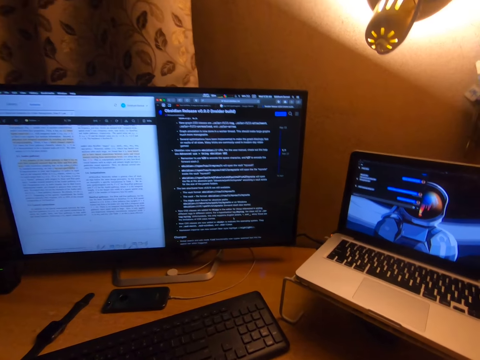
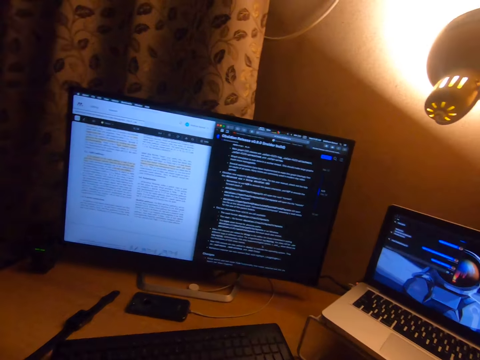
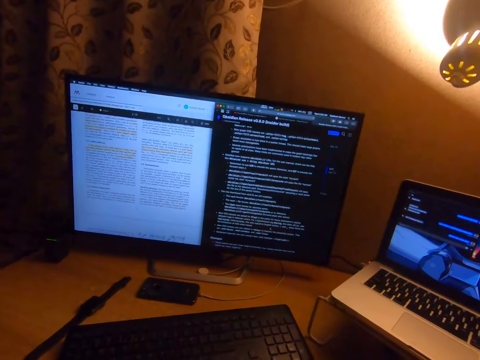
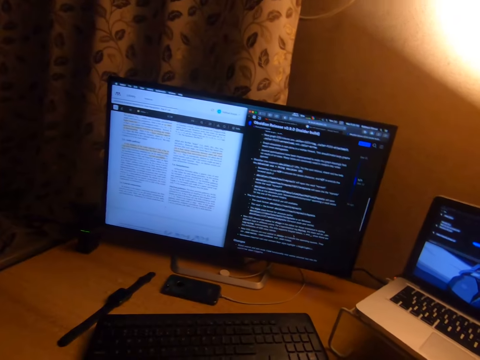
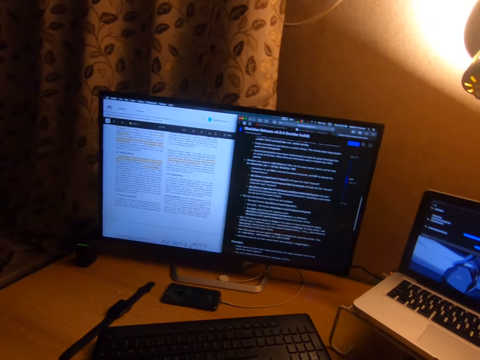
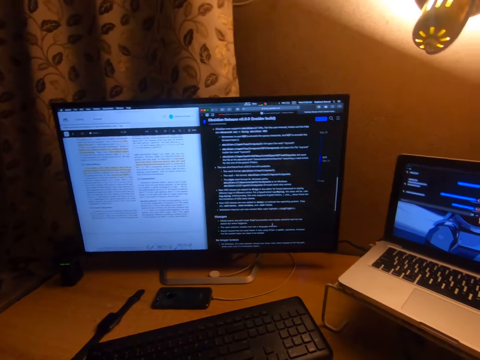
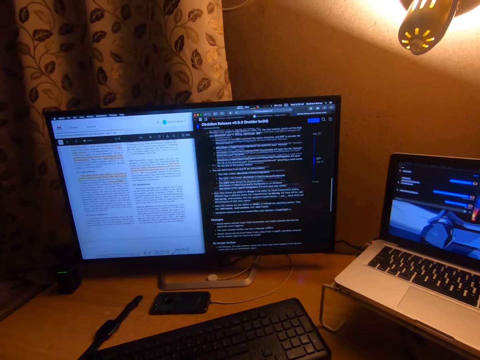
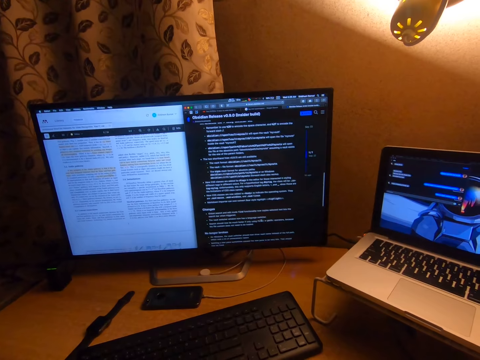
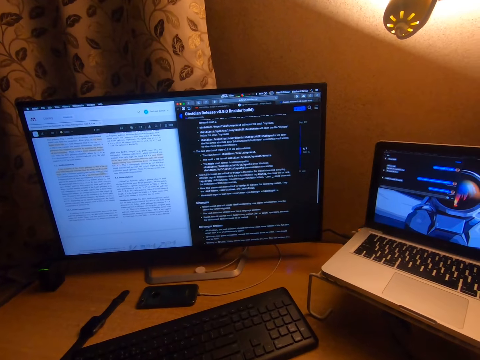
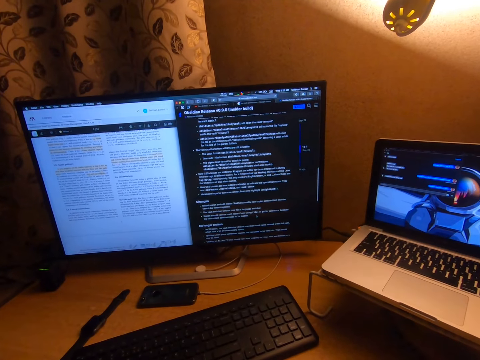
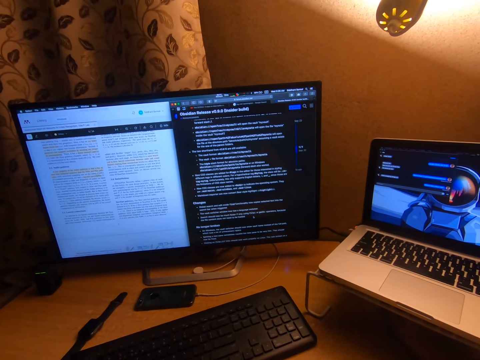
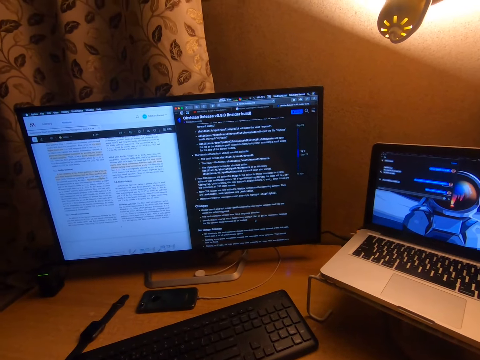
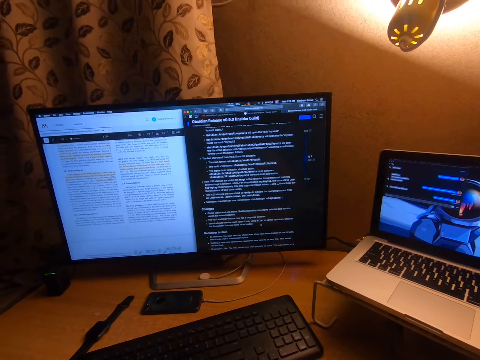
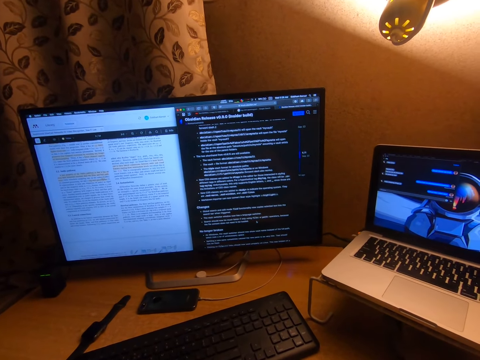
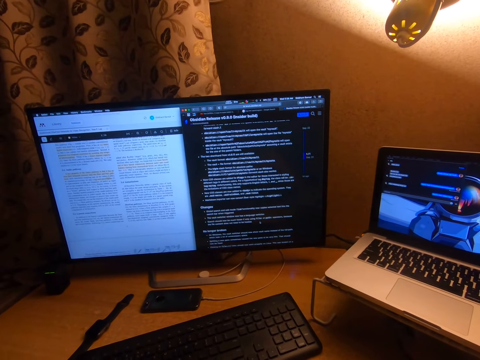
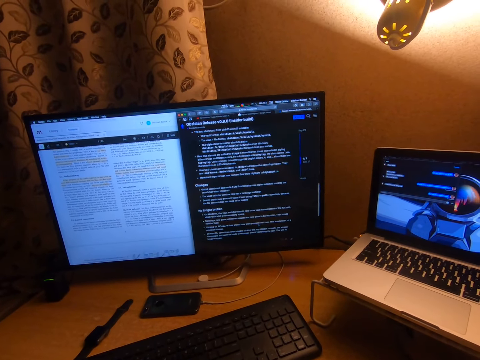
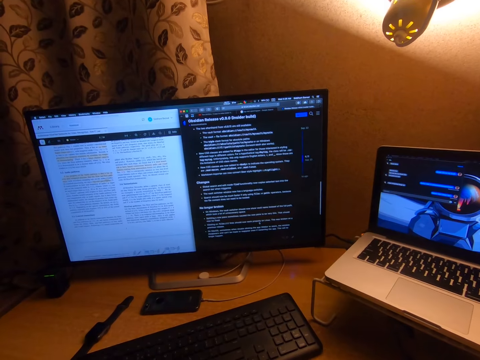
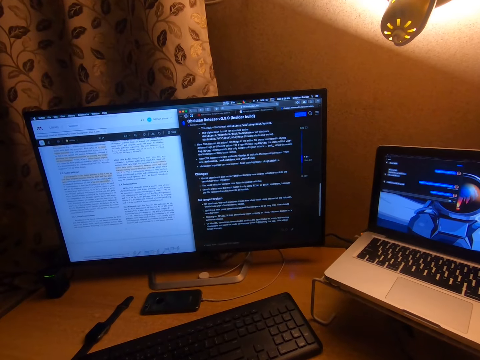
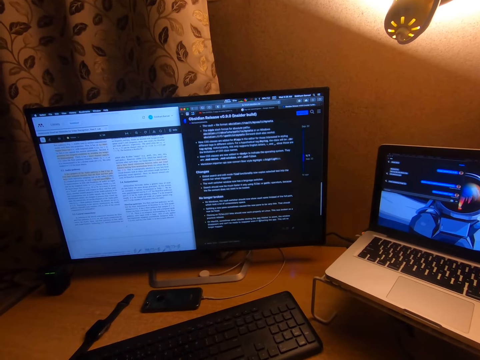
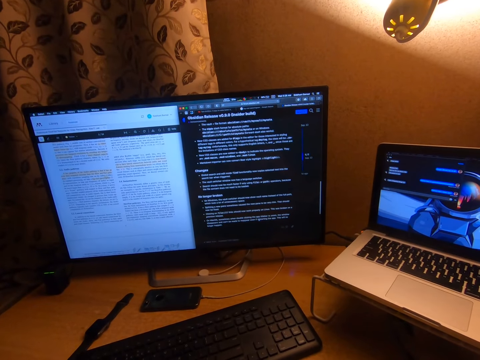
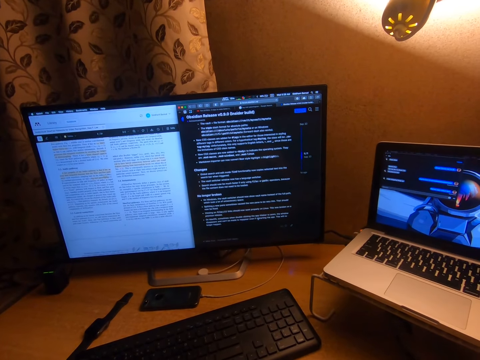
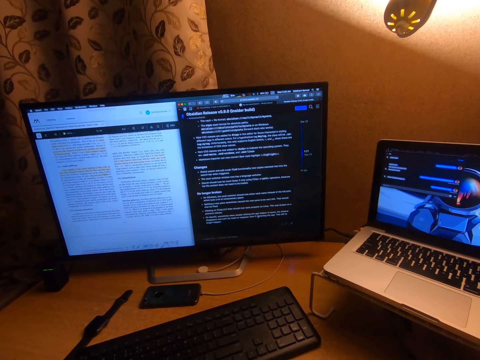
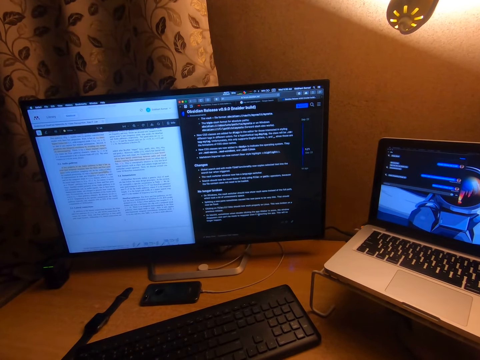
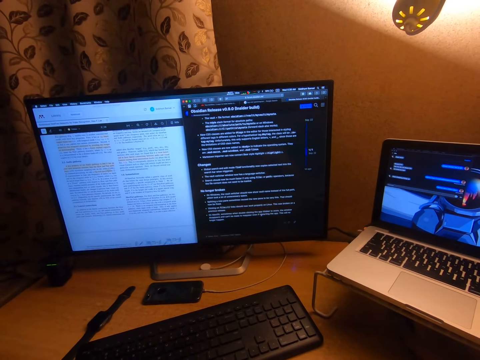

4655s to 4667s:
The camera wearer uses the mouse.

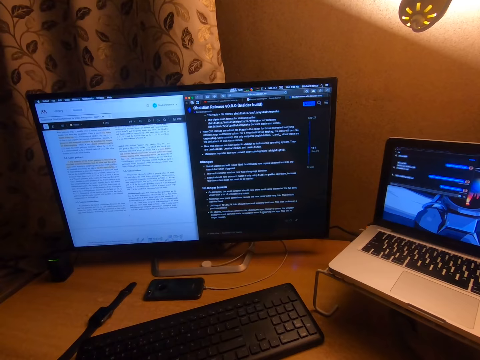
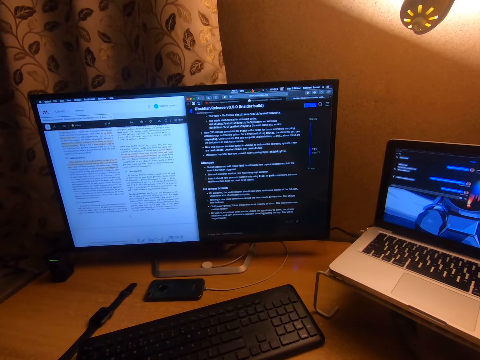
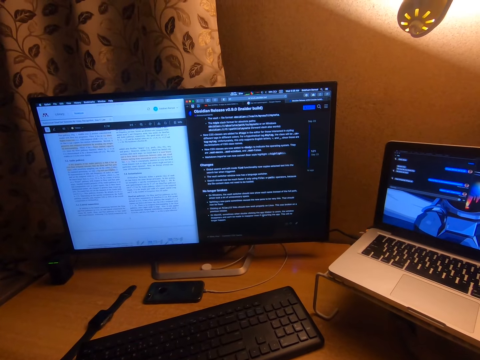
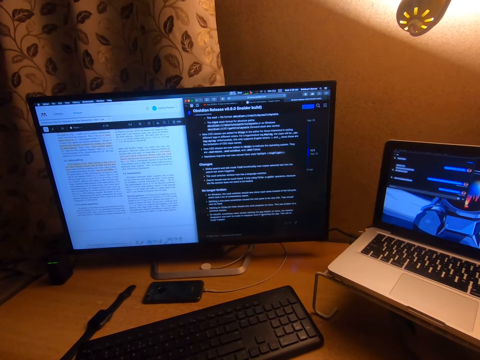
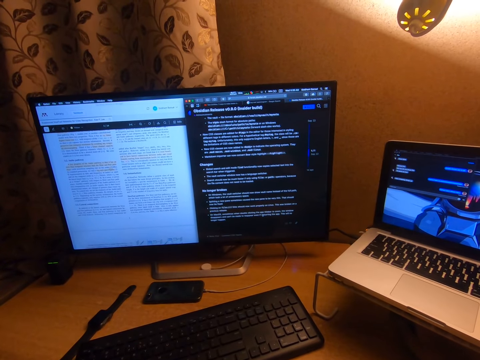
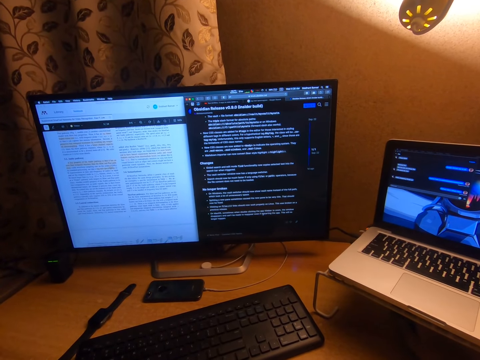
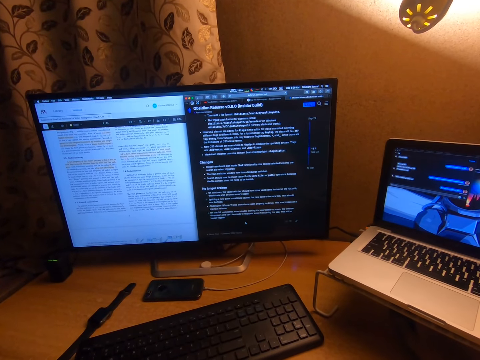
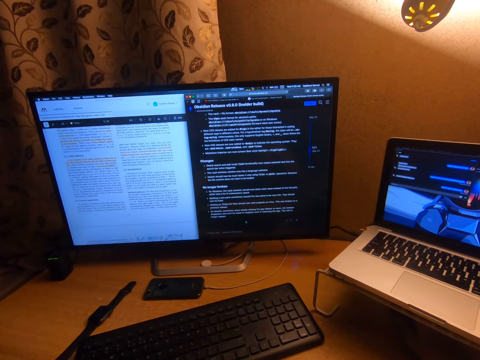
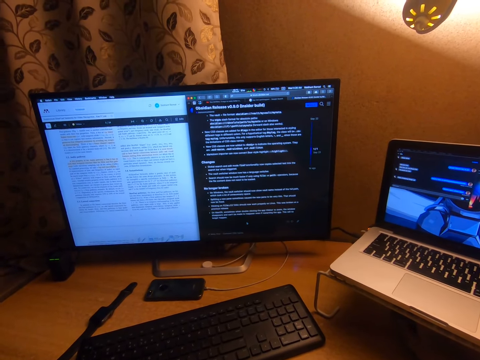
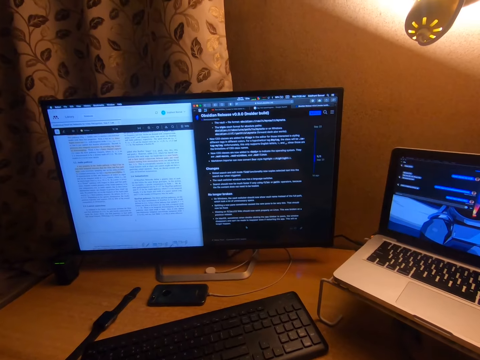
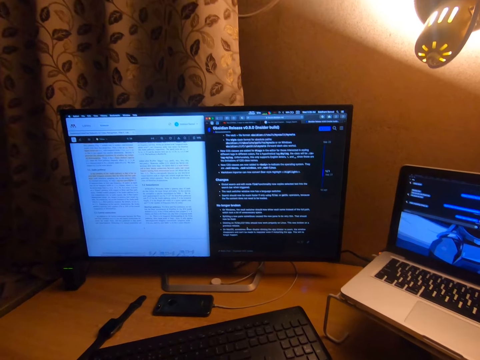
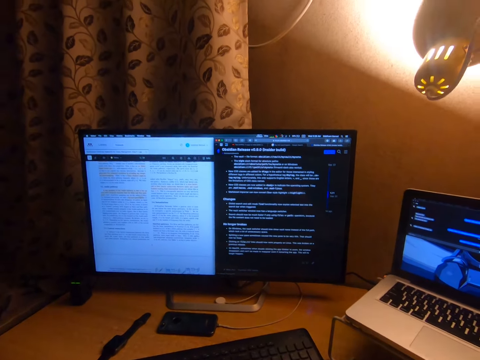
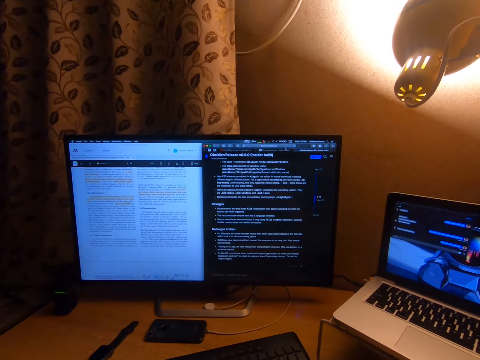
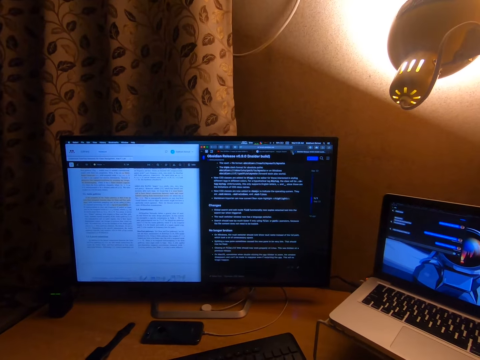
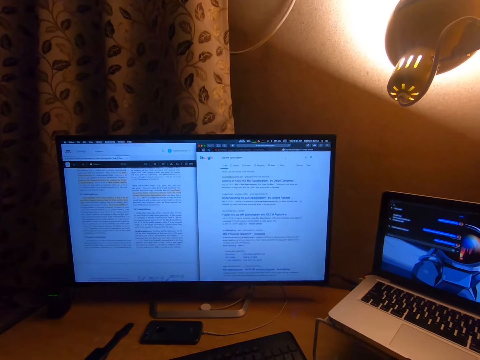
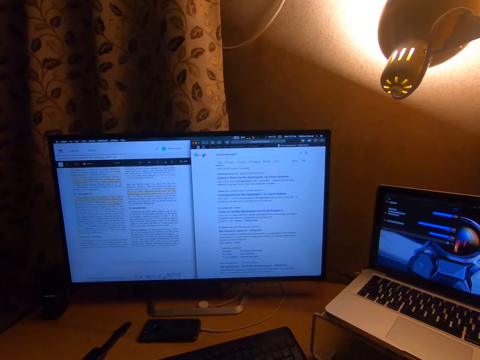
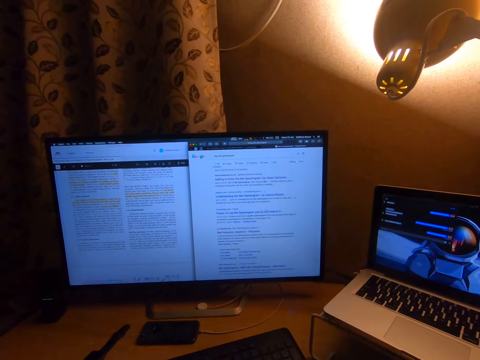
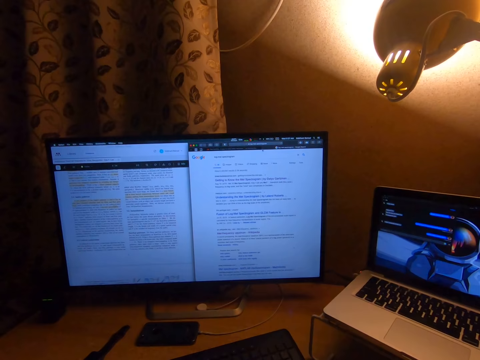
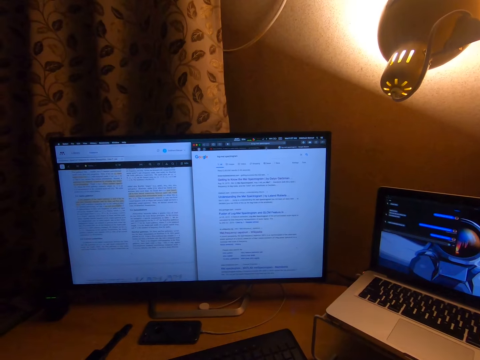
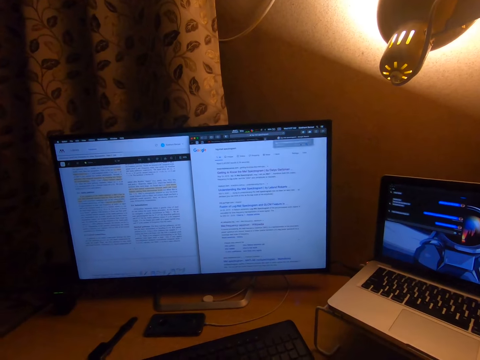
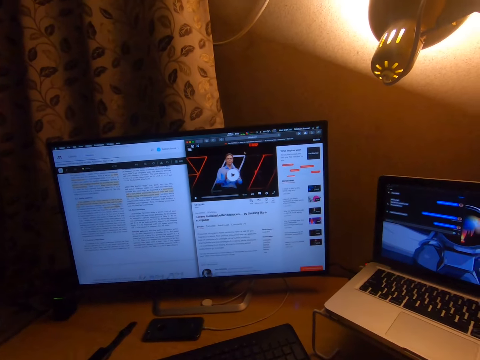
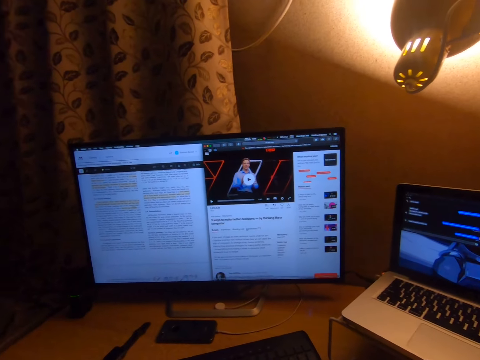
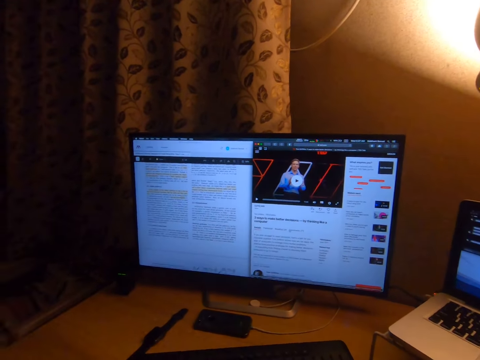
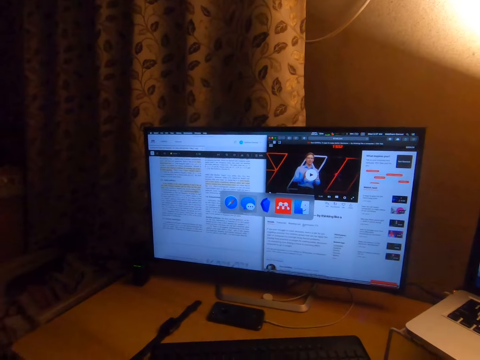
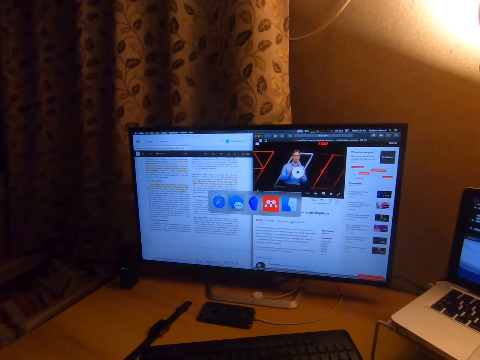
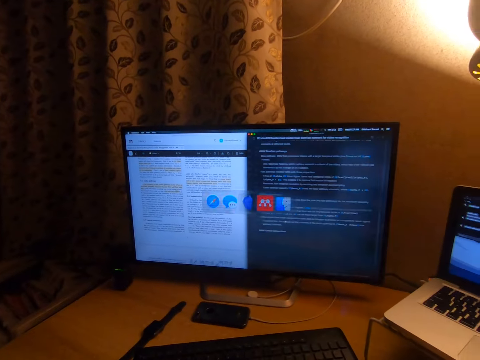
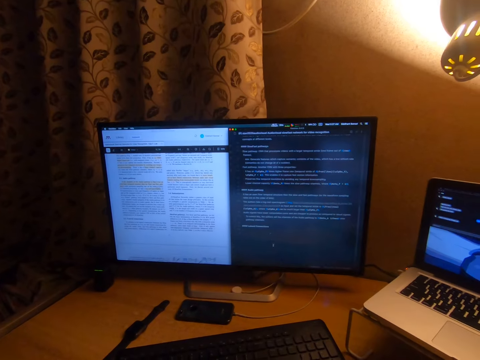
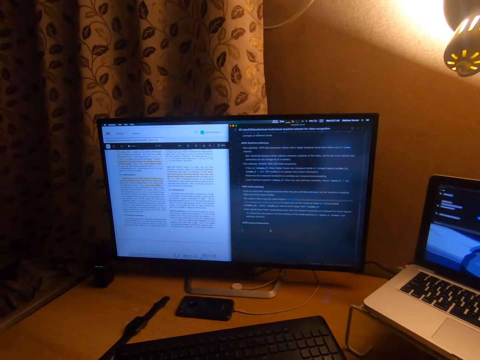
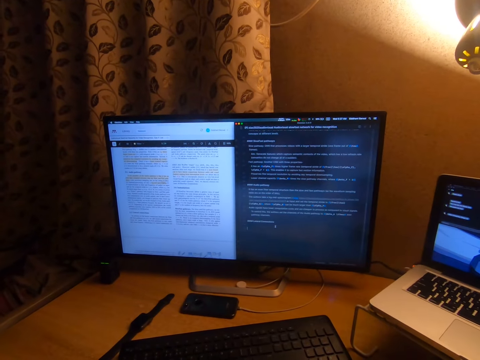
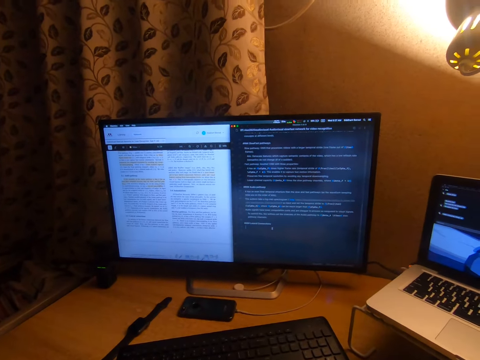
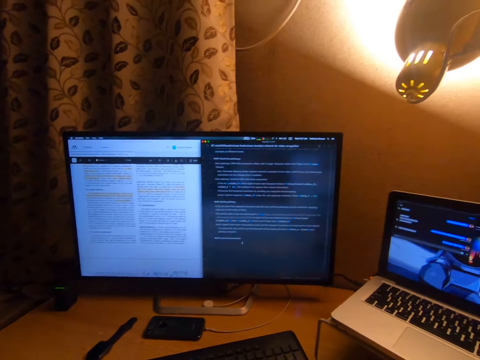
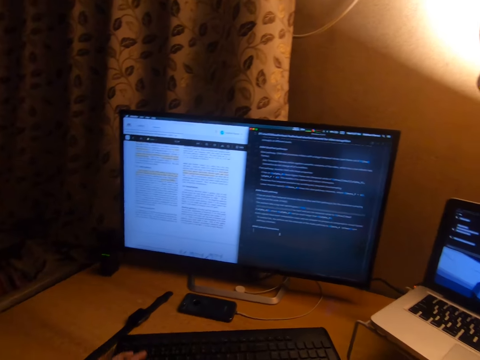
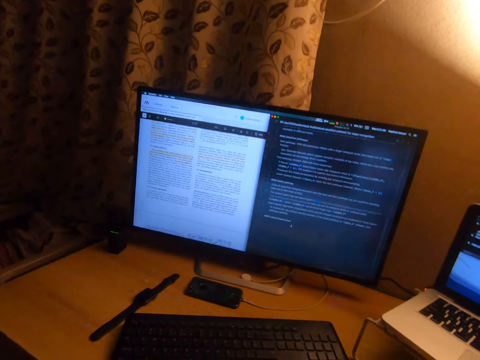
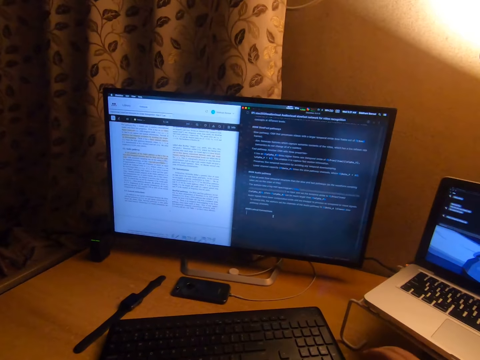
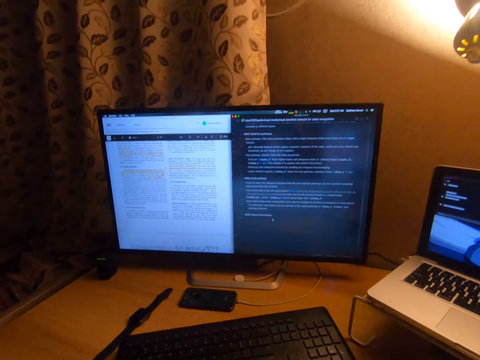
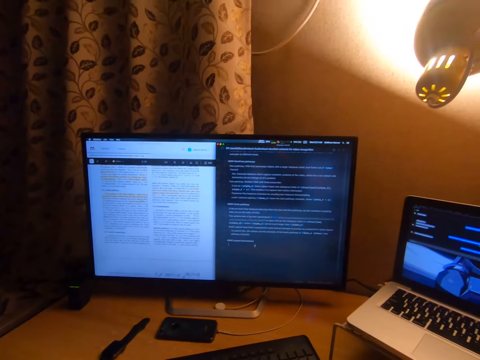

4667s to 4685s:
The camera wearer looks at the screen. They use the mouse. They lift the hand.
